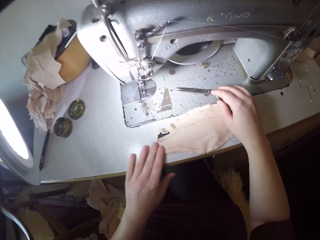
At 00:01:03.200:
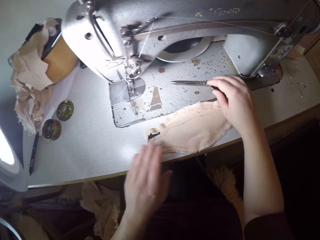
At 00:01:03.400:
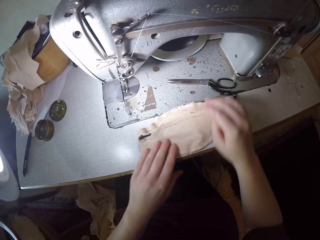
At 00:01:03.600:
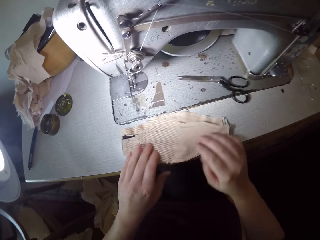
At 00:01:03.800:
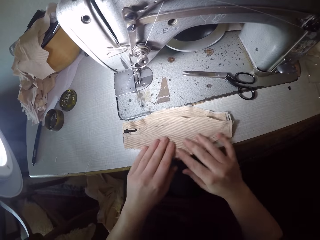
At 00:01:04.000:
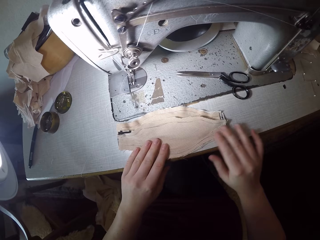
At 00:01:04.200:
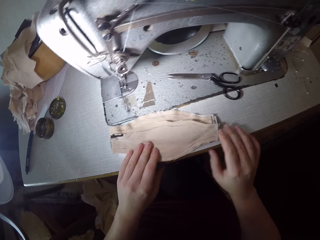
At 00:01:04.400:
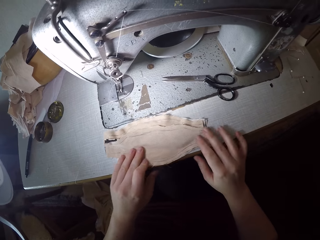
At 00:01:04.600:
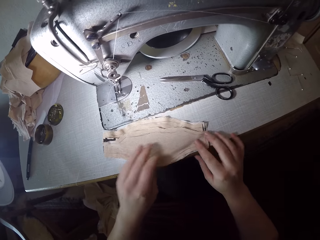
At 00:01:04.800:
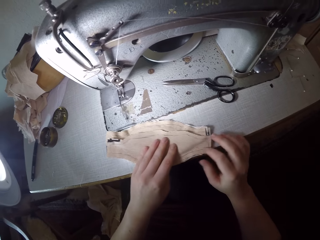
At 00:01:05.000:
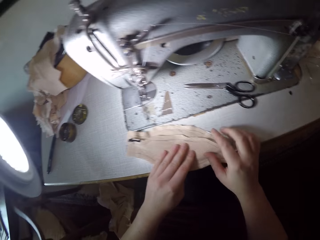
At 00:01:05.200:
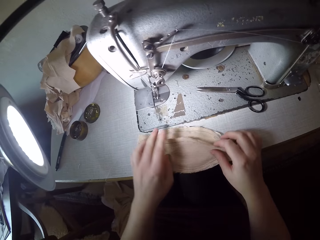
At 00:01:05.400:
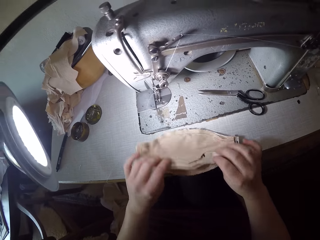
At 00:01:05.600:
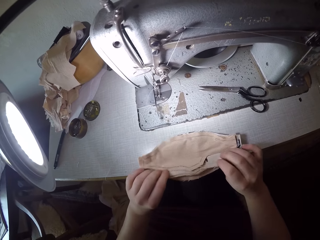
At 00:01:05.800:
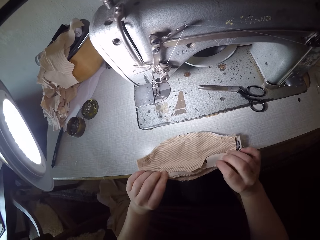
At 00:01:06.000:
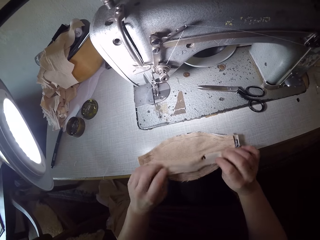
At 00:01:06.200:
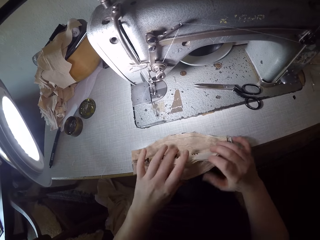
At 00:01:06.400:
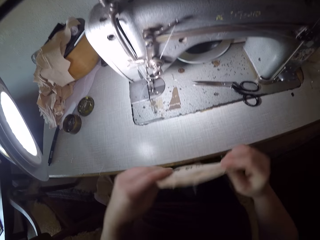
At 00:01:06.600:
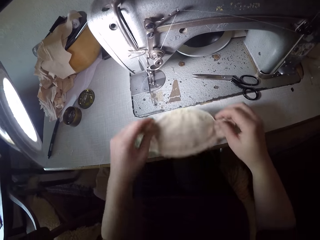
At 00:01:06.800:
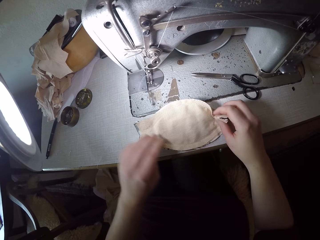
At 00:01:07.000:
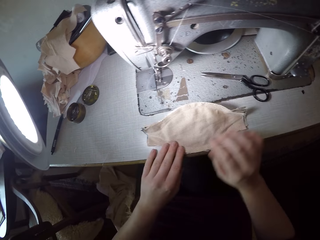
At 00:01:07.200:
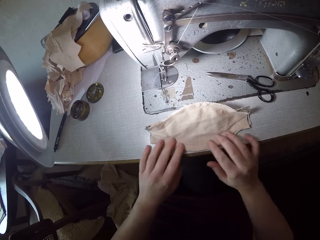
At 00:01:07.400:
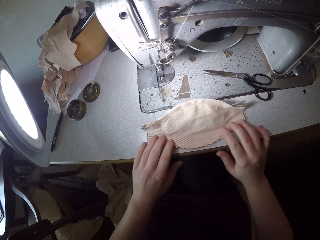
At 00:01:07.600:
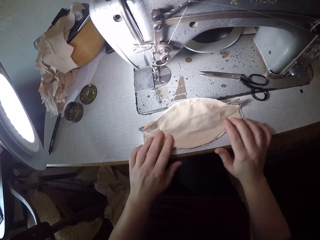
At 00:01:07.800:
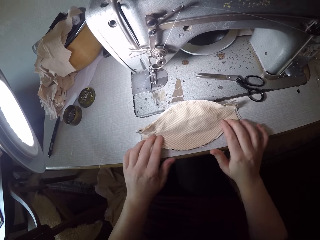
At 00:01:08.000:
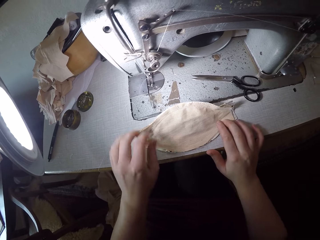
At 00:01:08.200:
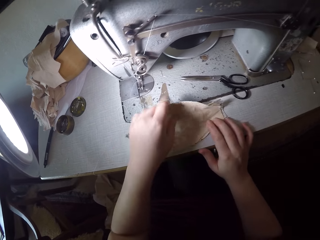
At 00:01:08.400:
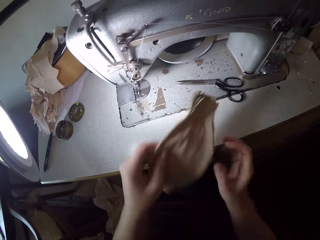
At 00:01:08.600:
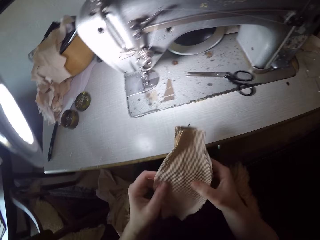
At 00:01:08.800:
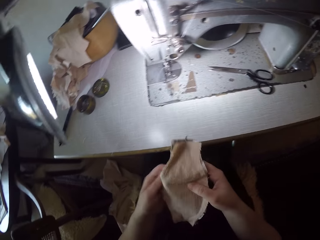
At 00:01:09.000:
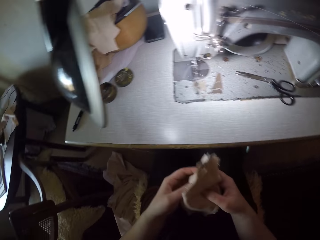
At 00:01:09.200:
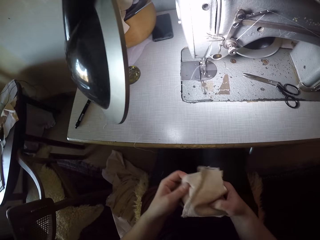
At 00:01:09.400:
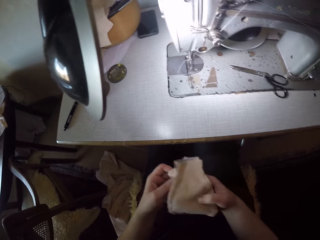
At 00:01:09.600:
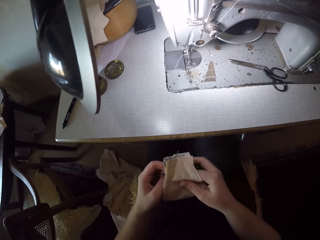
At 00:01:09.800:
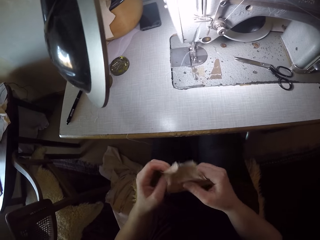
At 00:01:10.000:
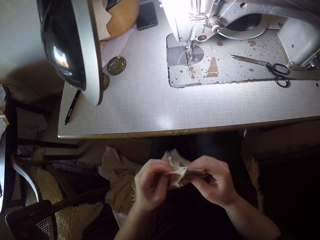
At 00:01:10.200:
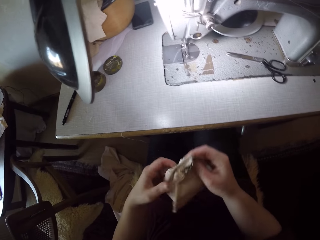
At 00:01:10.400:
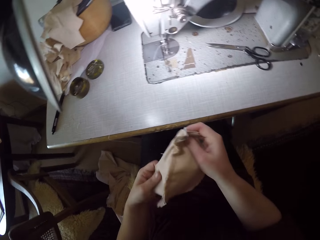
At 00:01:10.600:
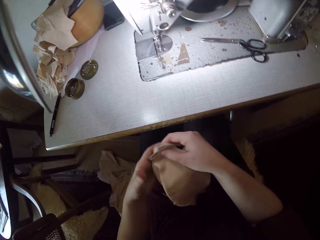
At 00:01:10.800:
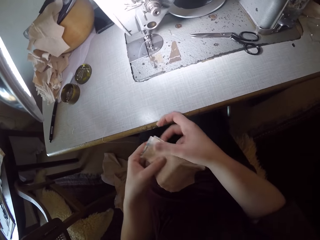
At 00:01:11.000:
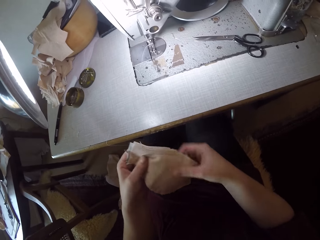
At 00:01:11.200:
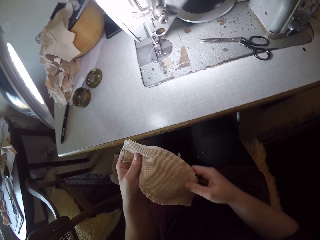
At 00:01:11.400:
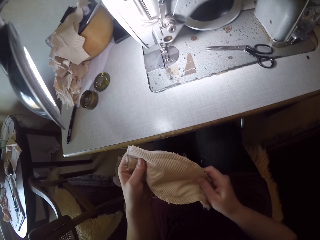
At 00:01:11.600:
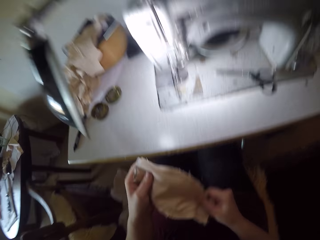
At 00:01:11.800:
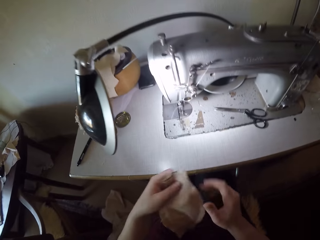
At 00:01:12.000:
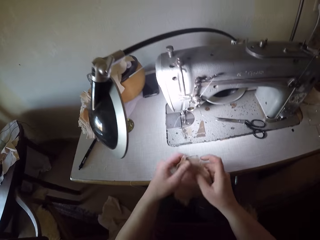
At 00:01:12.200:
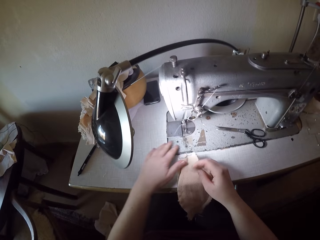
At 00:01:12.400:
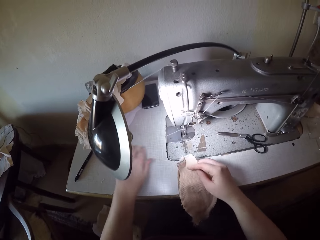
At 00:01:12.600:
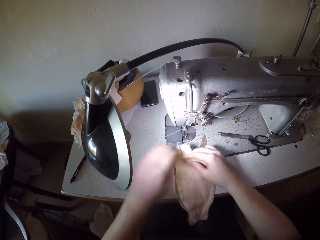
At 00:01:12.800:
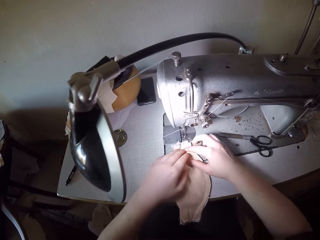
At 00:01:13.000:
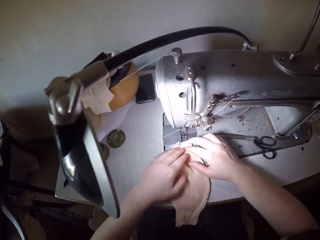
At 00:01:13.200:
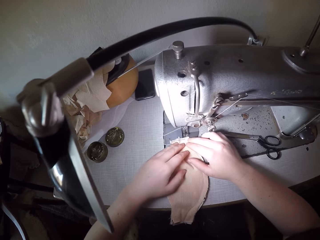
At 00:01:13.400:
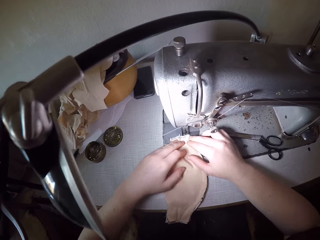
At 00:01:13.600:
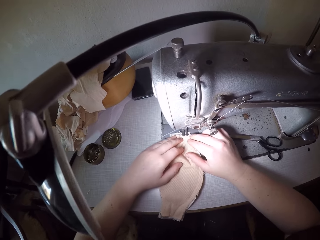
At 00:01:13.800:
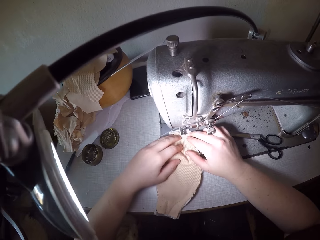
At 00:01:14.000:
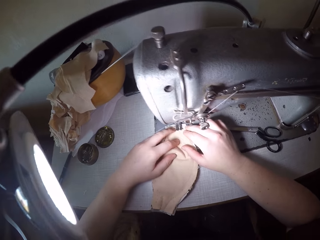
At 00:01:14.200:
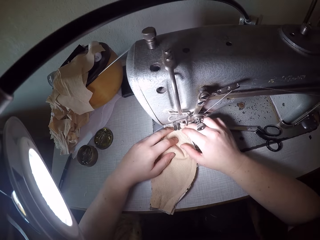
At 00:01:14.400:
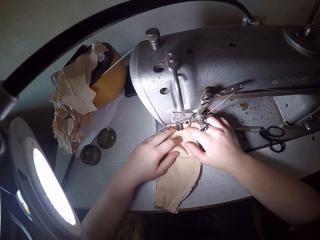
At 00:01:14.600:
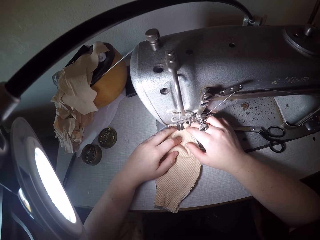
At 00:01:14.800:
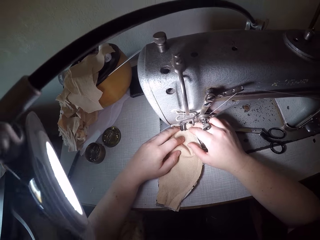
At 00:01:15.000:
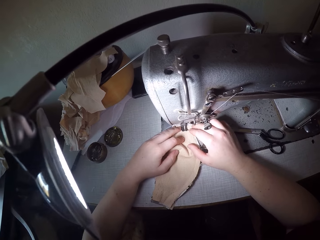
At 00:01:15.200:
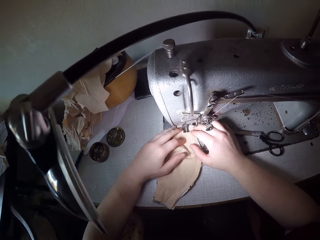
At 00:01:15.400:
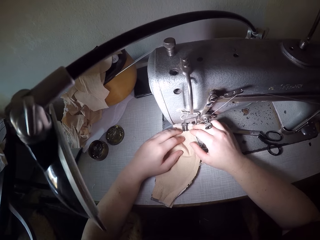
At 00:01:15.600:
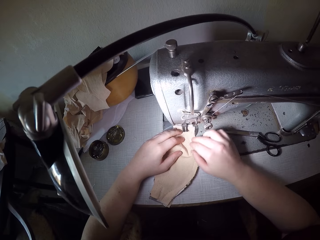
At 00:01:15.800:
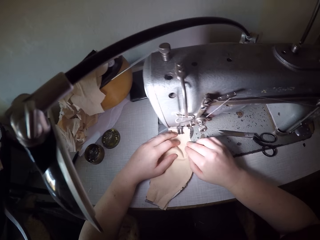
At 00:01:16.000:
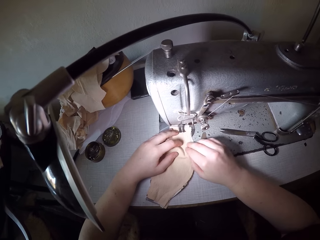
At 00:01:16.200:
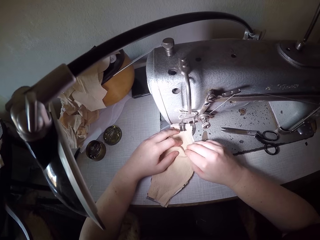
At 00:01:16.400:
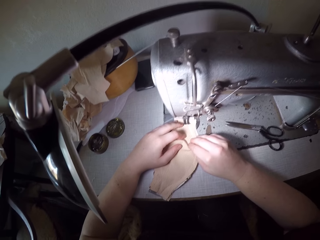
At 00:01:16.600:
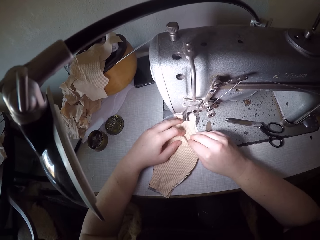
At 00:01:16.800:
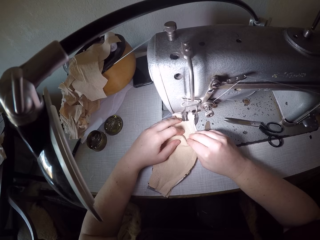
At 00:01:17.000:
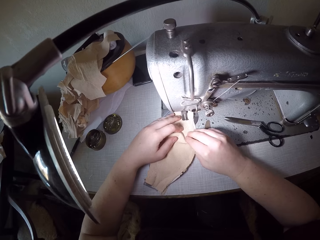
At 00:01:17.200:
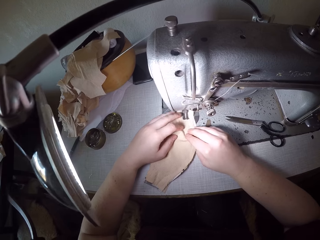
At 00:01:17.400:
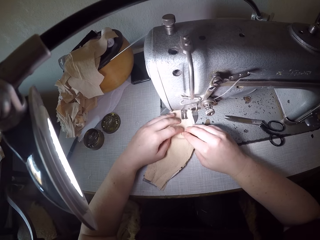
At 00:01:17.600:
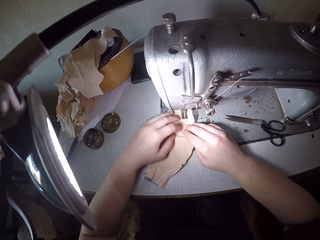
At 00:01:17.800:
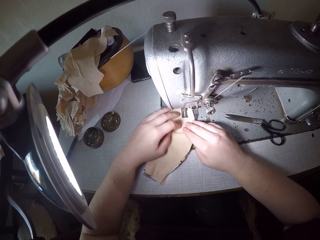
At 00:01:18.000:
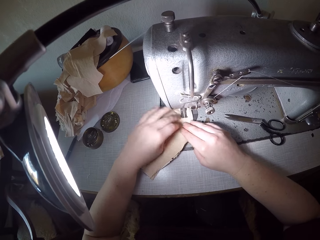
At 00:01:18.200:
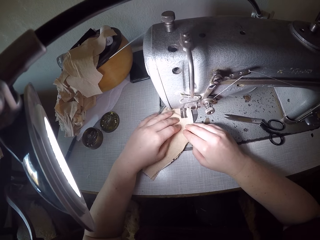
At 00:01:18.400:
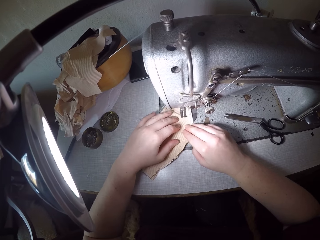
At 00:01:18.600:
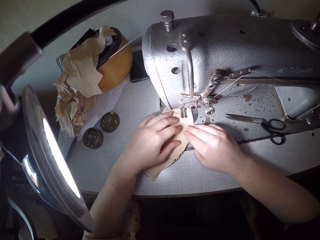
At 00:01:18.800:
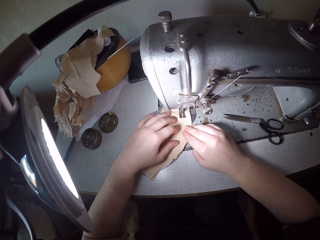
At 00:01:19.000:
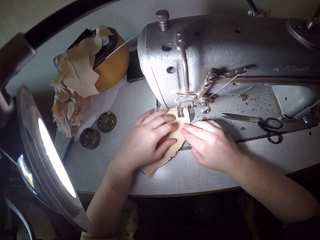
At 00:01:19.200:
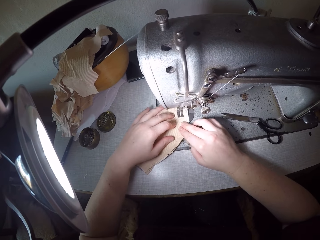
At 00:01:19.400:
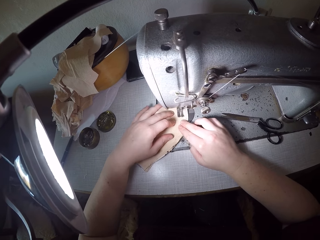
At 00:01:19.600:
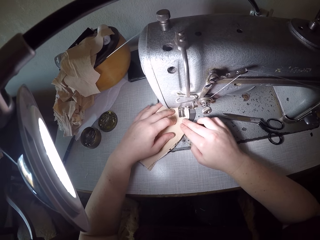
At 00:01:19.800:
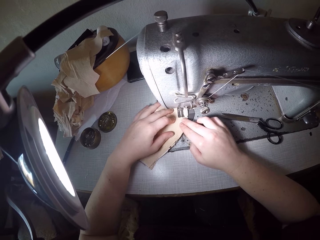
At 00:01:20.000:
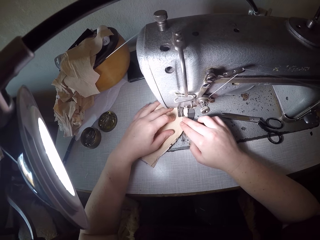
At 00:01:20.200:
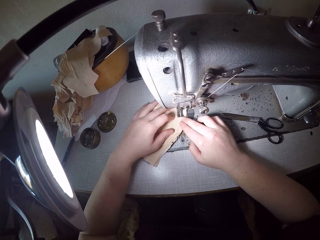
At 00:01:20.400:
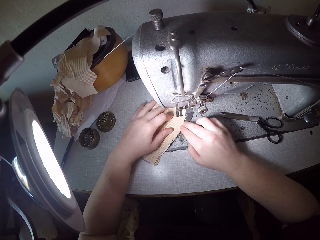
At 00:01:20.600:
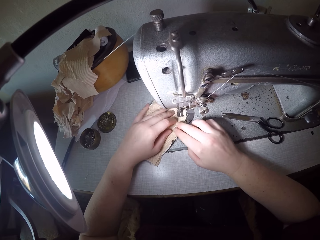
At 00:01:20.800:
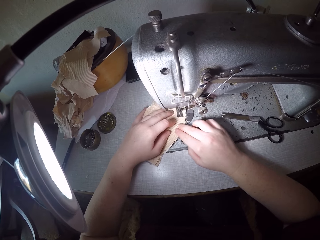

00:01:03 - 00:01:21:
The camera wearer touches the piece of cloth. He touches the scissors and rubs the piece of cloth. He puts his left hand on the cloth. He moves the scissors to the right with his right hand. He touches the piece of cloth with both hands and pushes the piece of cloth. He adjusts the cloth with his hands. He rubs the piece of cloth with both hands. He inspects the cloth. He opens the piece of cloth. He lifts the piece of cloth. He turns over the cloth on the sewing machine table. He puts the piece of cloth on the table. He straightens the piece of cloth with his hands. He inspects the cloth with his hands. He picks up the cloth with his left hand. He examines the cloth. He straightens the piece of cloth. He pushes the thread. He puts the cloth on the sewing machine table. He moves the cloth under the needle of the sewing machine. He adjusts the piece of cloth. He sews the piece of cloth with the sewing machine. He moves his hand on the cloth.

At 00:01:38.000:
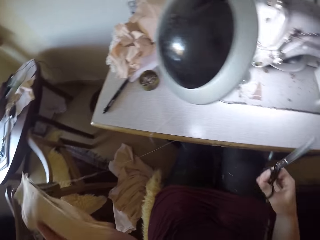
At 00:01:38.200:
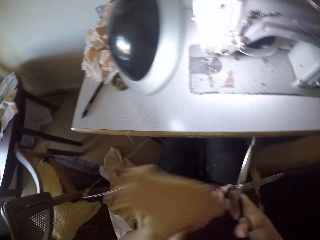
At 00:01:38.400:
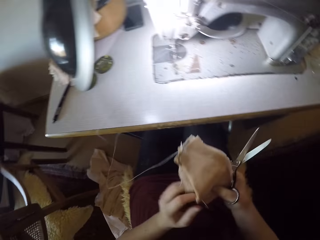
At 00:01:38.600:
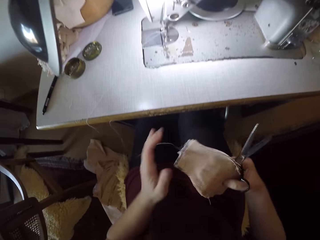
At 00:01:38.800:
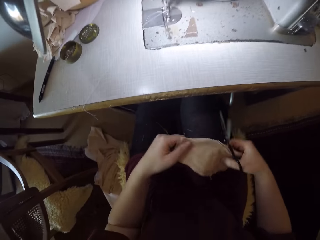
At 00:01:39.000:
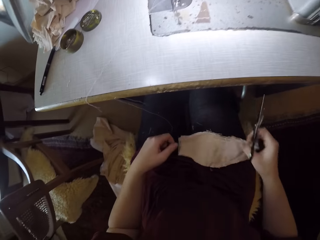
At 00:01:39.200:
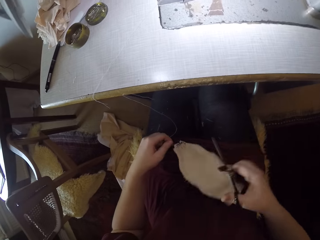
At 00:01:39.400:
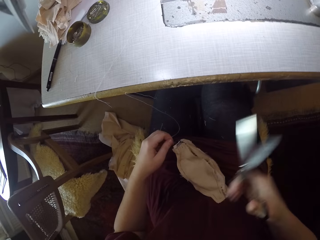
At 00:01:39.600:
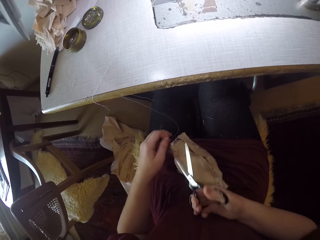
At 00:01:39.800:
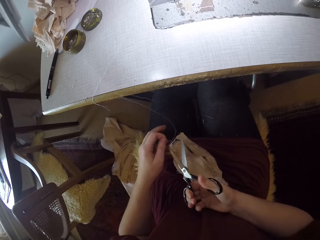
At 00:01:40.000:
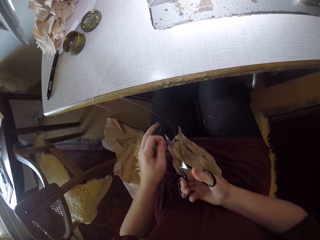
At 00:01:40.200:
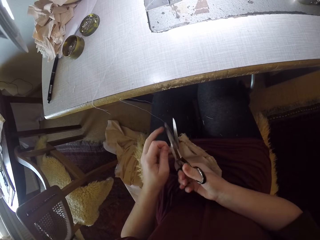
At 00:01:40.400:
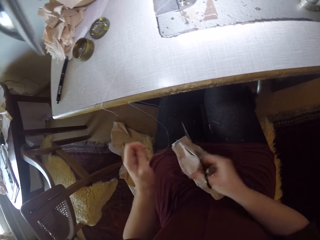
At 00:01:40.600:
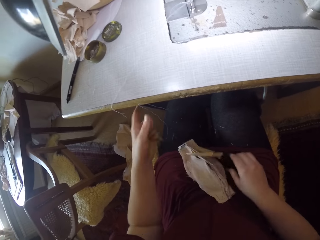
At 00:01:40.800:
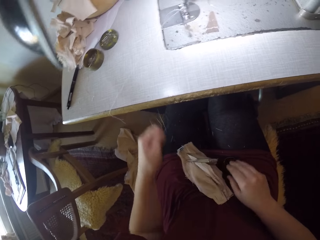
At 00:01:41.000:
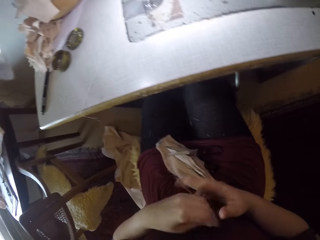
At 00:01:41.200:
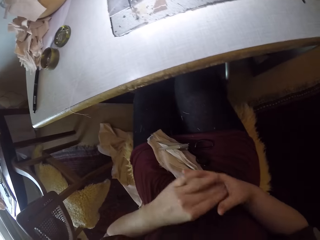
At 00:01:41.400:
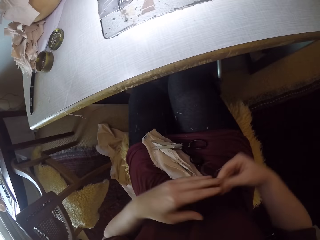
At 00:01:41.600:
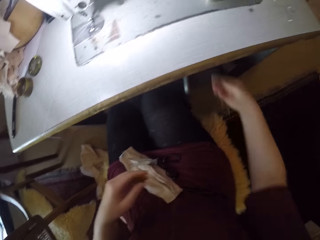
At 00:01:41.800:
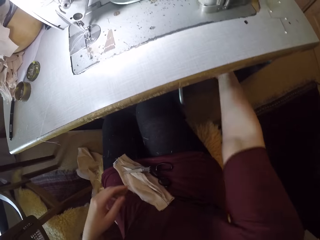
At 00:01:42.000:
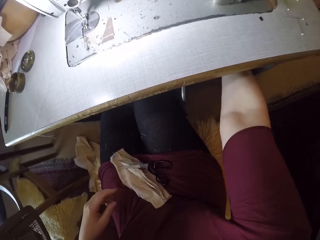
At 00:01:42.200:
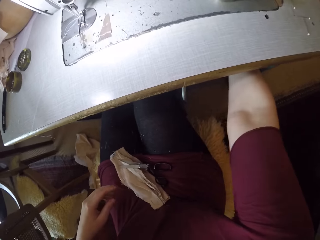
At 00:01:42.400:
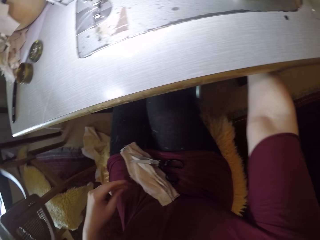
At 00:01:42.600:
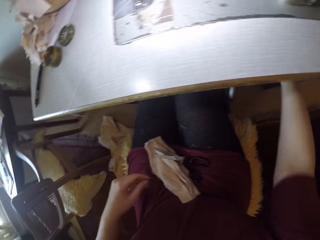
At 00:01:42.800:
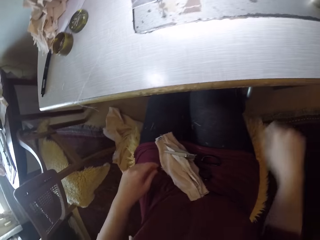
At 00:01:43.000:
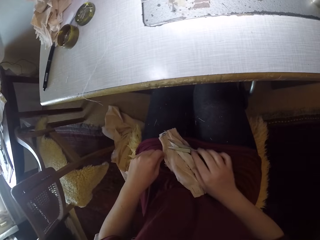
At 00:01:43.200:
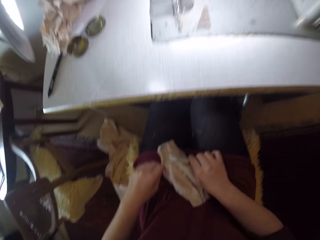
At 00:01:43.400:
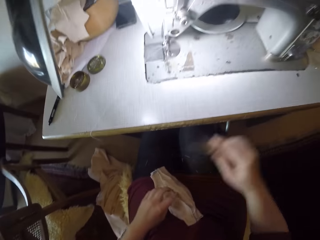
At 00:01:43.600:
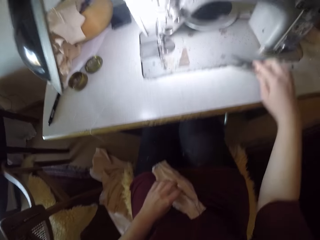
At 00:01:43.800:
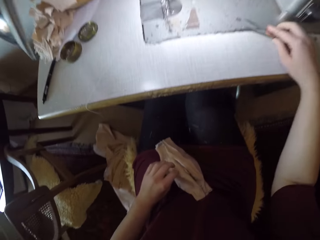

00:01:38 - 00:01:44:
The camera wearer passes the cloth to his right hand. He puts the piece of cloth on his lap. He pulls the threads with his hands. He straightens the thread. He cuts the threads with the scissors in his right hand. He lifts the thread. He drops the scissors on his right leg. He passes the threads to his right hand. He throws the threads under the sewing machine table. He picks up the scissors on his right leg with his right hand.
